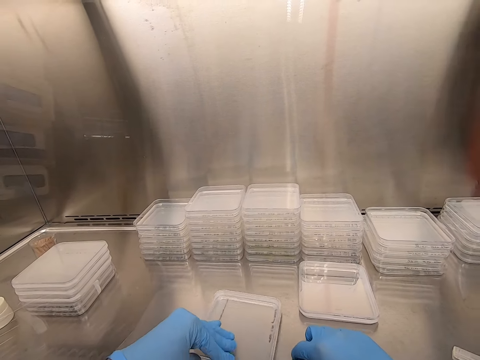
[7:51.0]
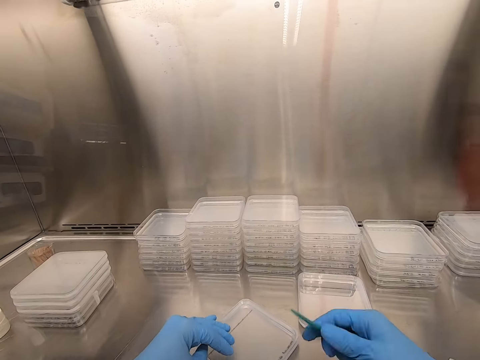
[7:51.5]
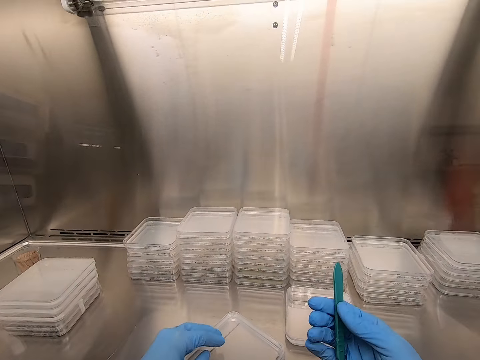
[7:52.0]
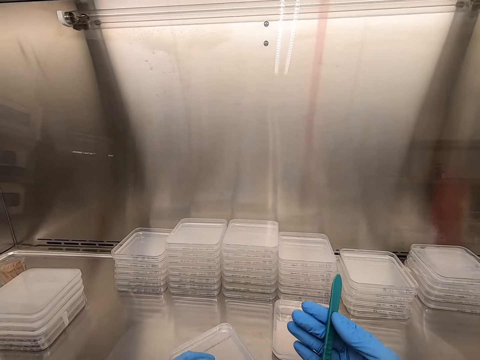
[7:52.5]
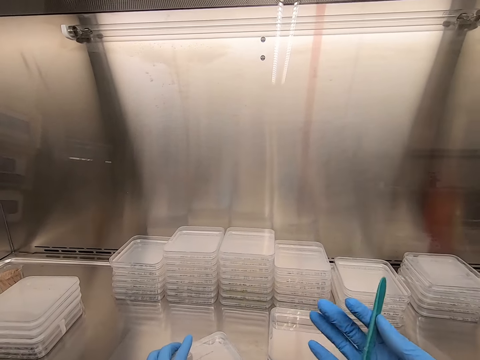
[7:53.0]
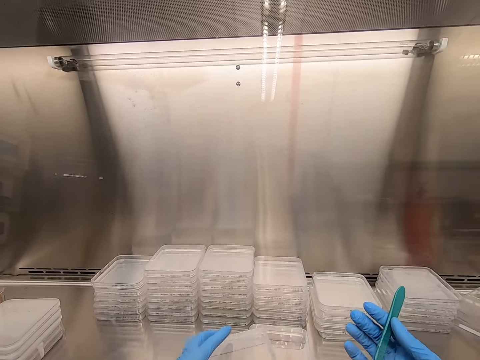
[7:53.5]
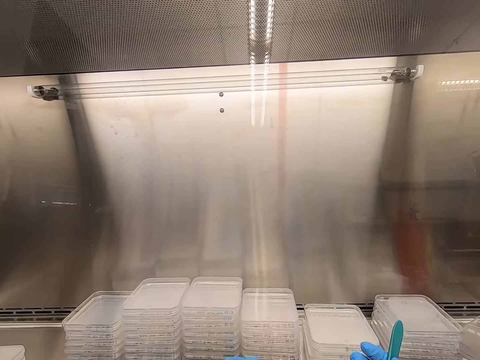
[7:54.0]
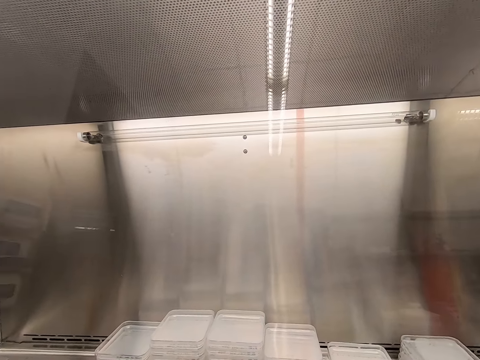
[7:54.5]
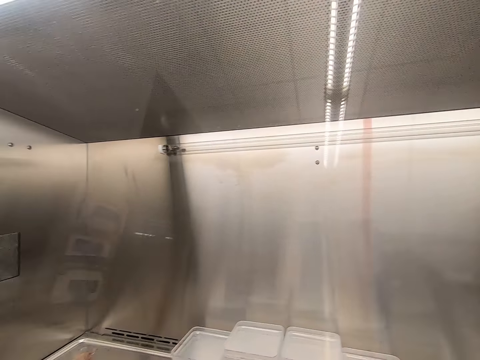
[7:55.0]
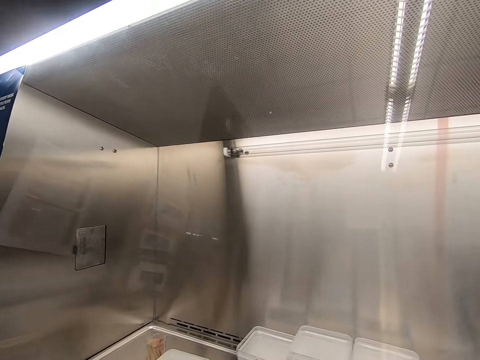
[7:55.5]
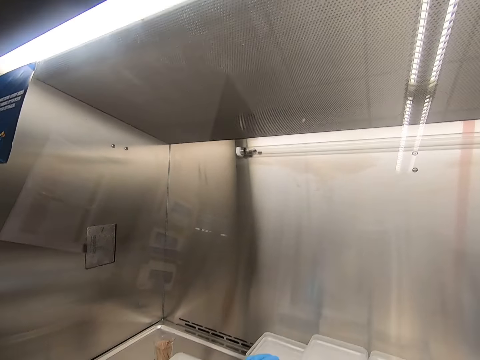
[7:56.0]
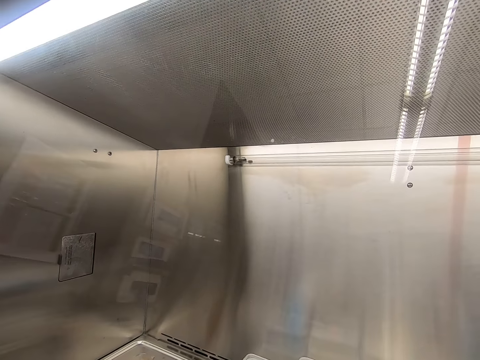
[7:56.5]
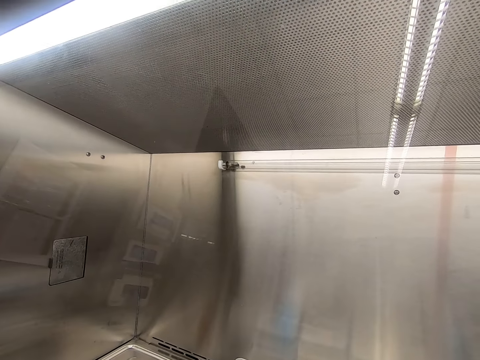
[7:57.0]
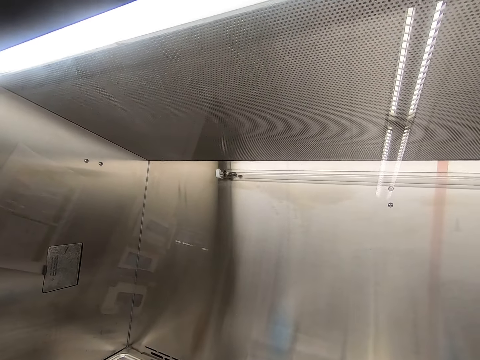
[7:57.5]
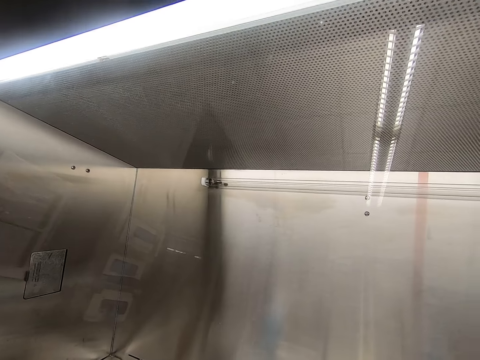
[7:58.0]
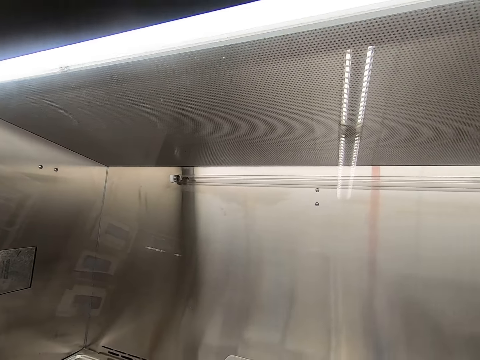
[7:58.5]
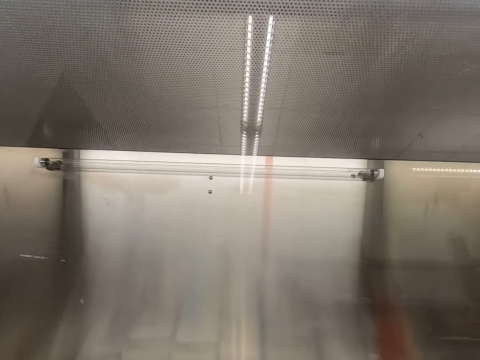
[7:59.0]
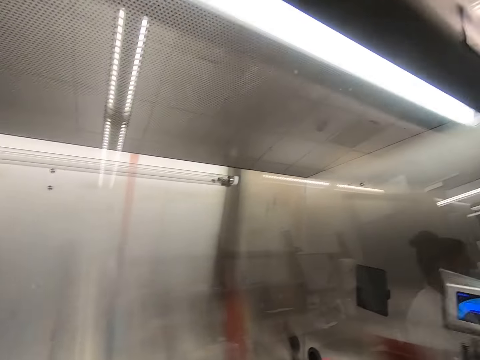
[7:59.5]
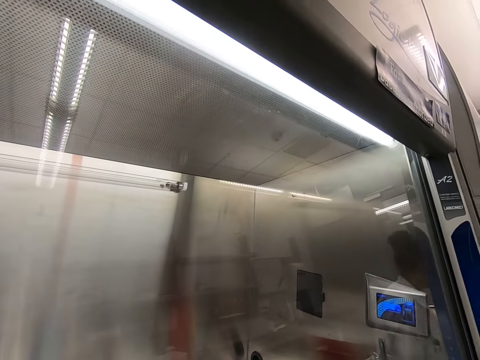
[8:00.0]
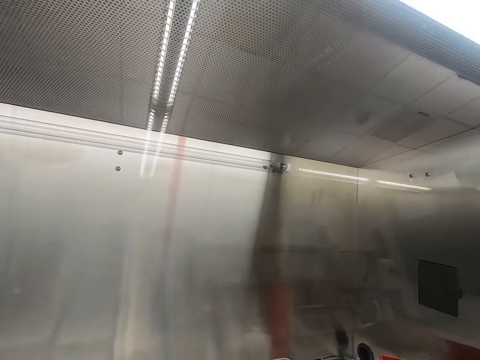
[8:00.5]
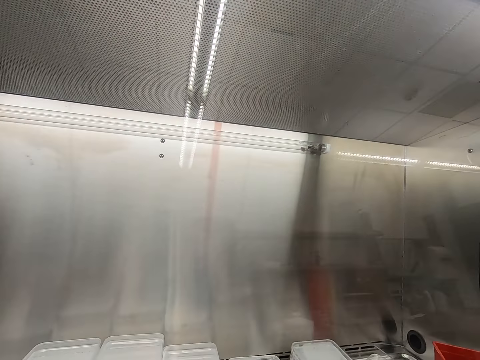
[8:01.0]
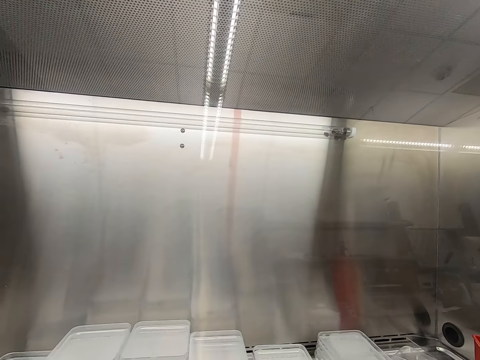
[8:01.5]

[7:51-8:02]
The camera wearer piles up a container. They look around.

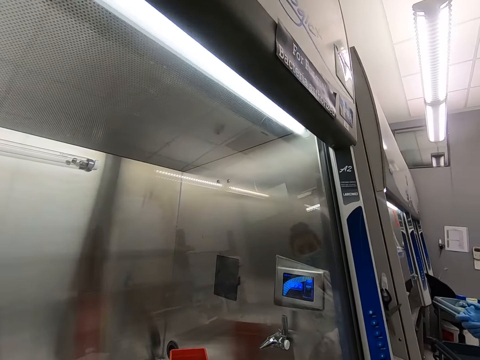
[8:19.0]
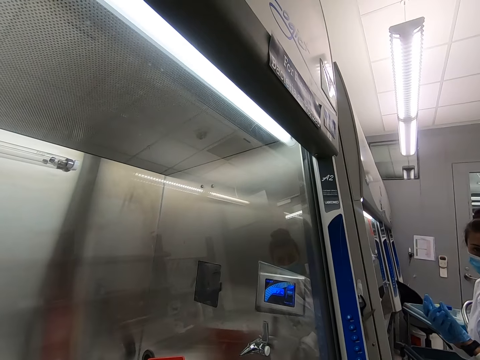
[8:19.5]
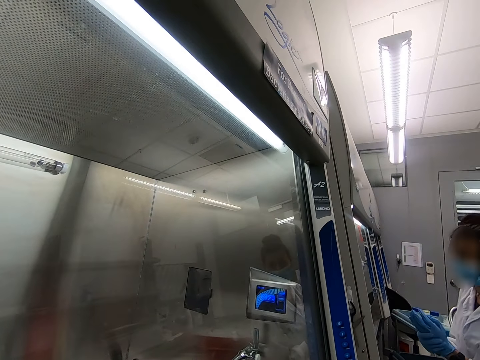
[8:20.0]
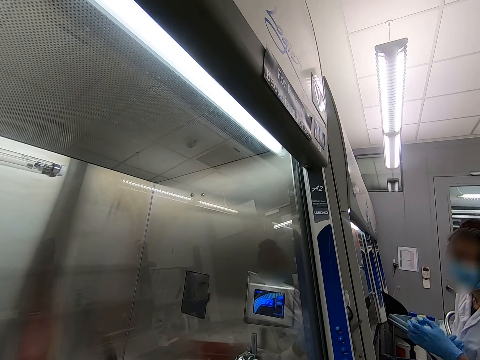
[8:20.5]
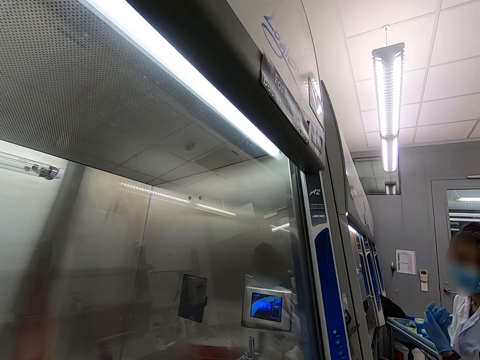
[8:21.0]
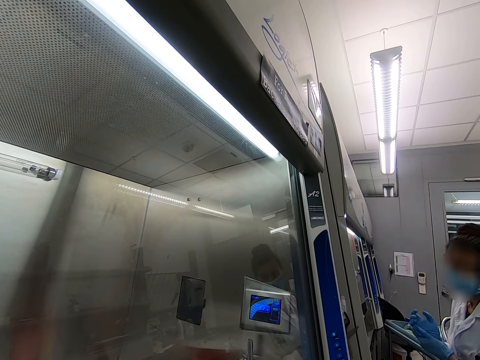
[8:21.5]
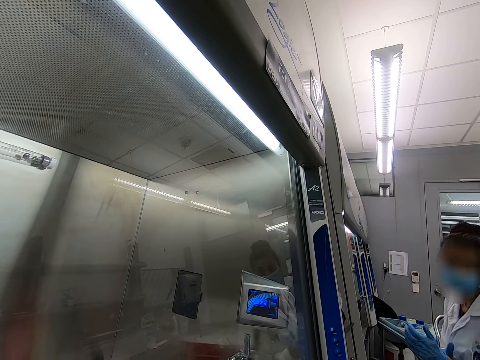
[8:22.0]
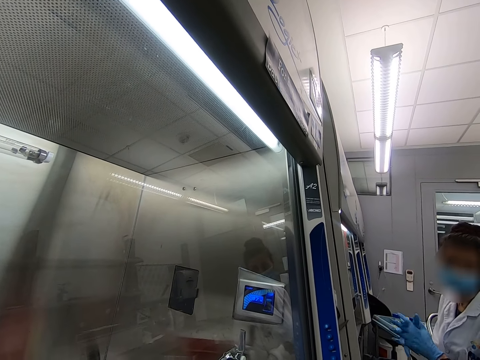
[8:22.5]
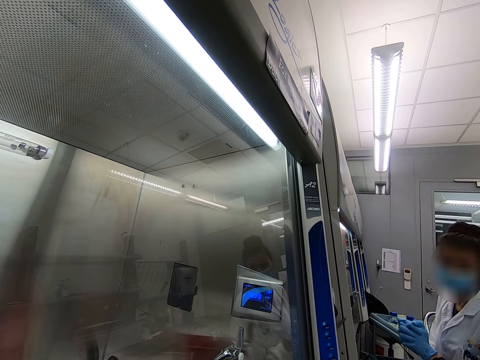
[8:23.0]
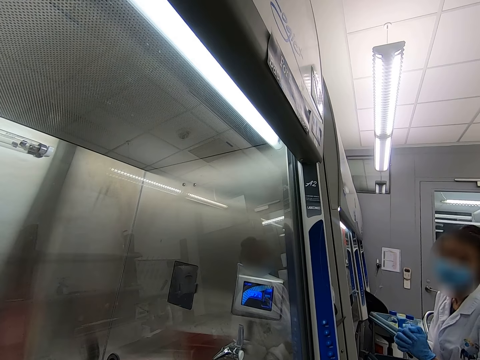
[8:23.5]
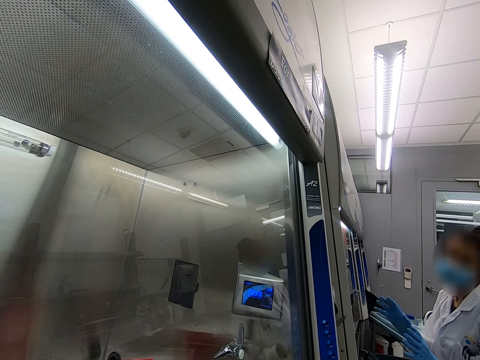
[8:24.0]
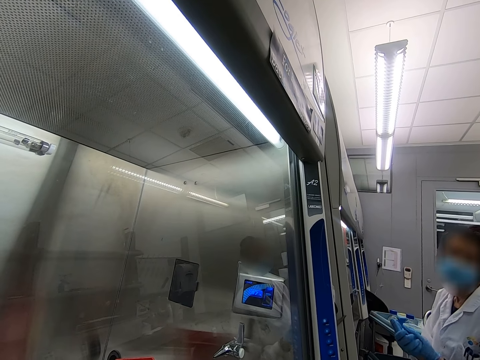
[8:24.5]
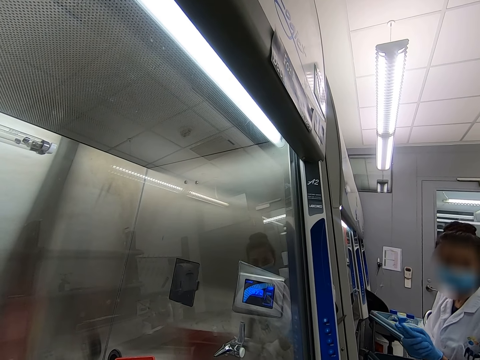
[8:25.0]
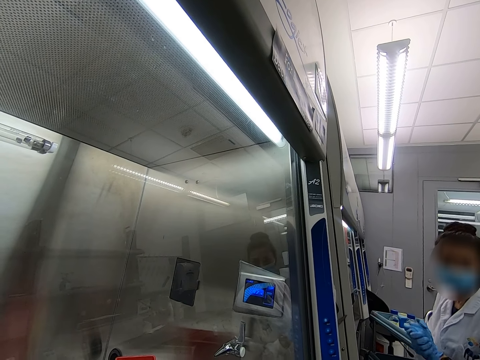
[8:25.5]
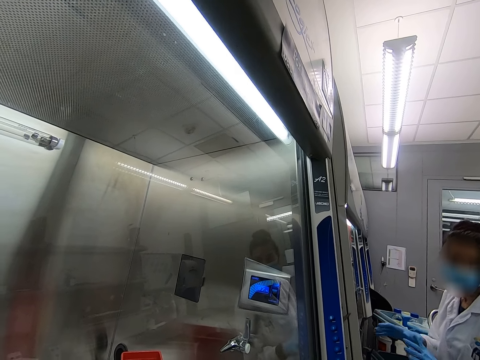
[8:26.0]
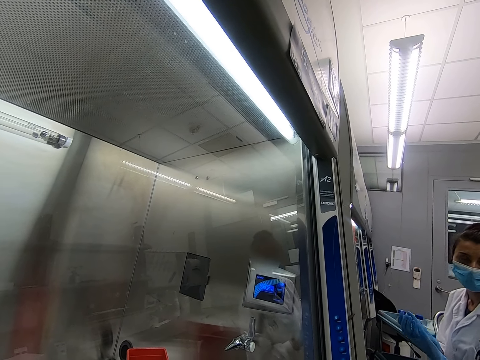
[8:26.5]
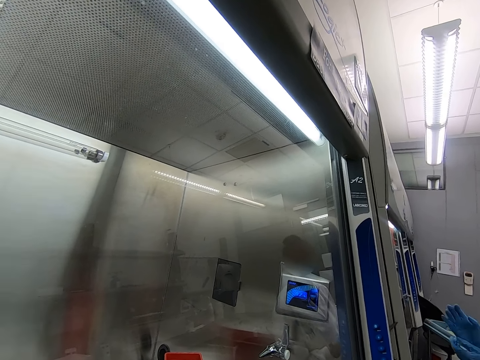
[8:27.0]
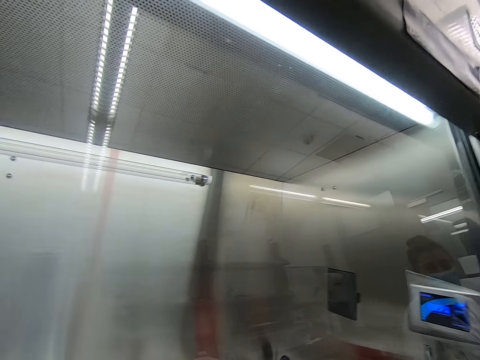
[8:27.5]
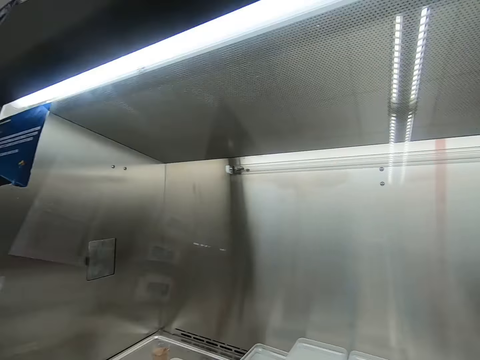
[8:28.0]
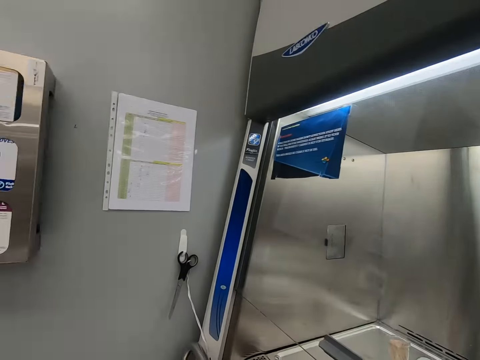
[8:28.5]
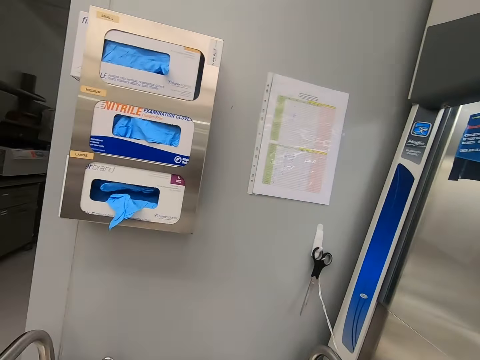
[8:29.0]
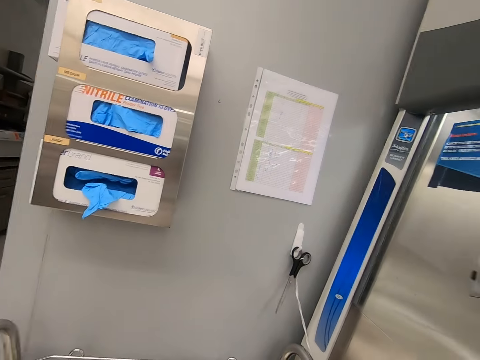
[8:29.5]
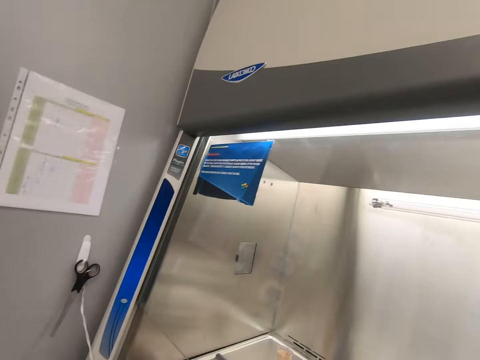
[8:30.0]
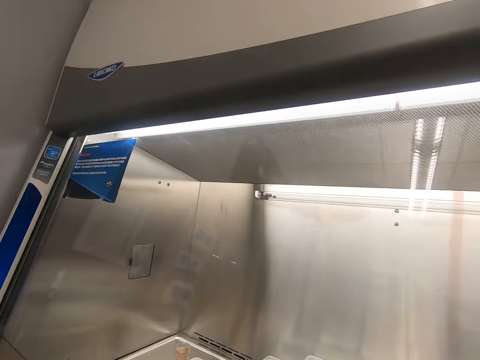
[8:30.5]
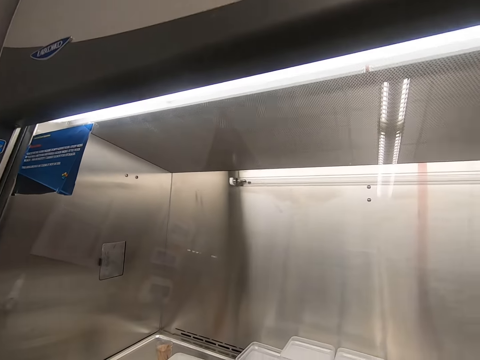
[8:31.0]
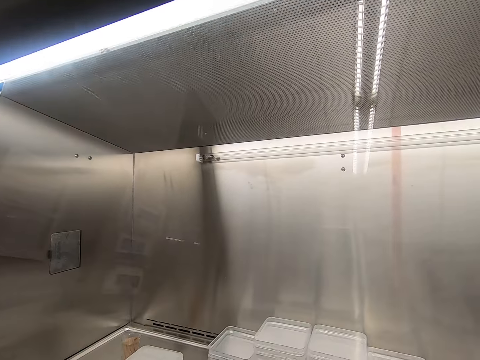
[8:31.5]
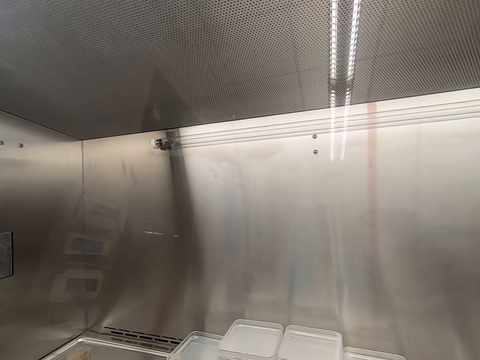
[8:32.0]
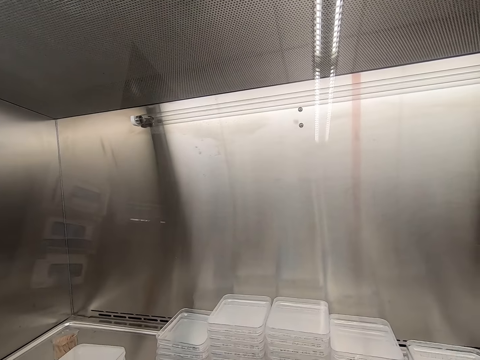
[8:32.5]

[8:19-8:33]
Someone speaks with the camera wearer. The camera wearer looks around.

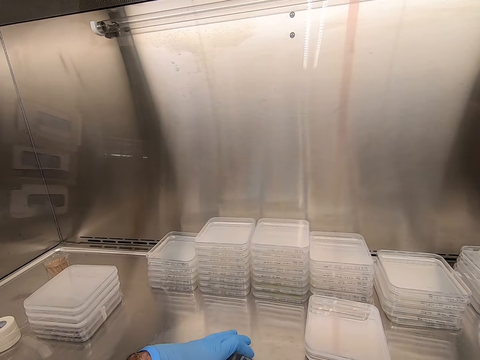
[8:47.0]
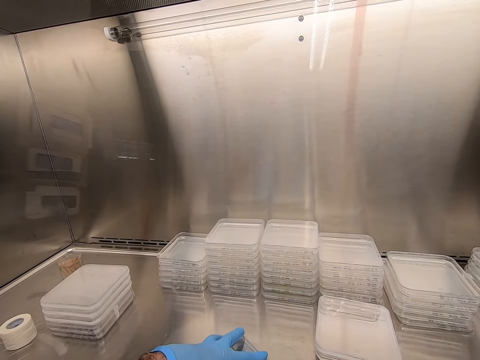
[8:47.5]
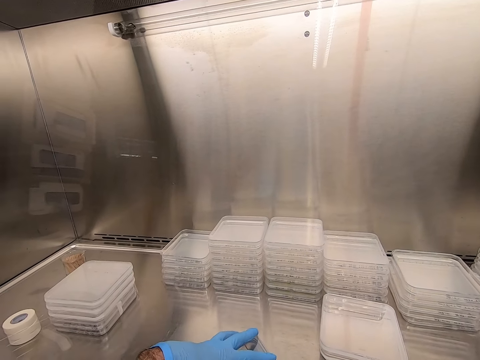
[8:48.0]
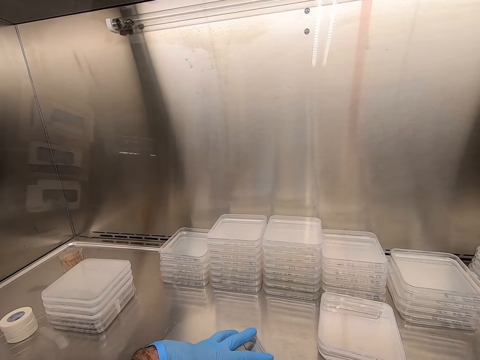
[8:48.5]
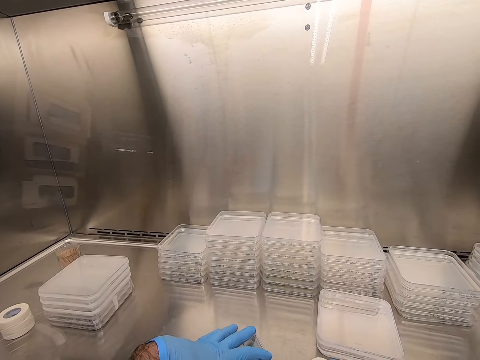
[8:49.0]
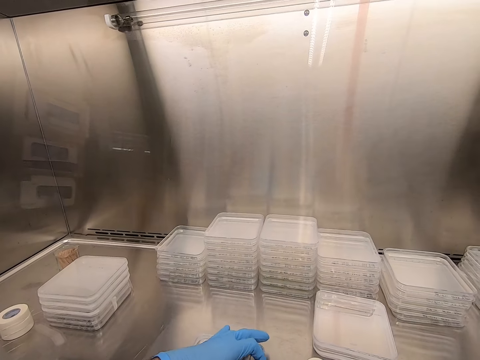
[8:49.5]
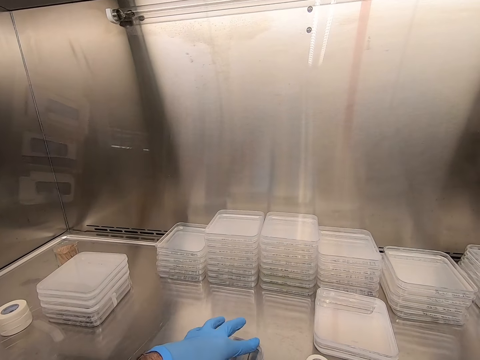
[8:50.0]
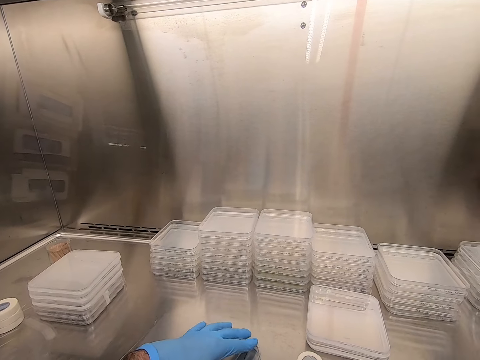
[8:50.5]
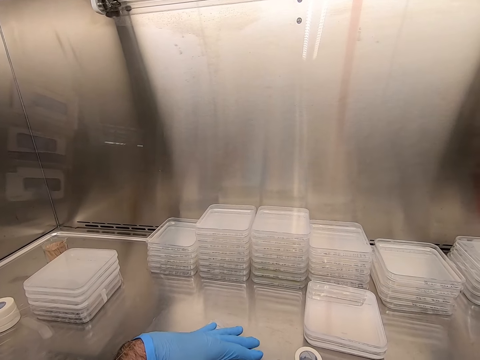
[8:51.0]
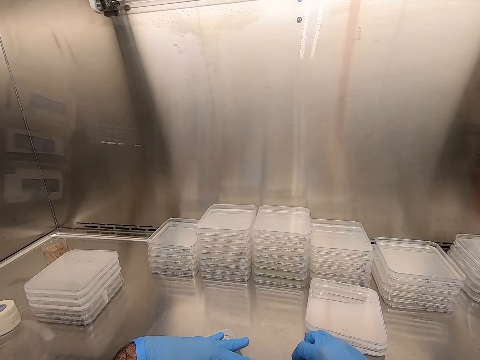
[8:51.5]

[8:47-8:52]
The camera wearer seals the lid with cello tape.
